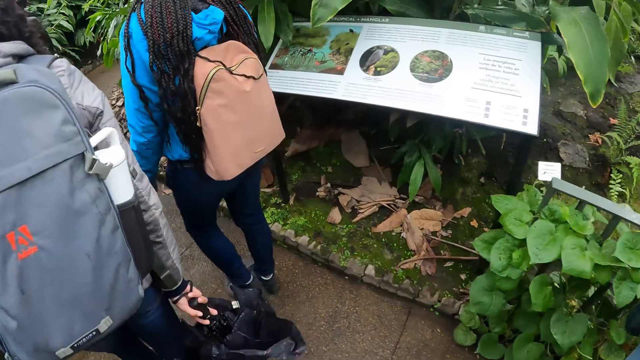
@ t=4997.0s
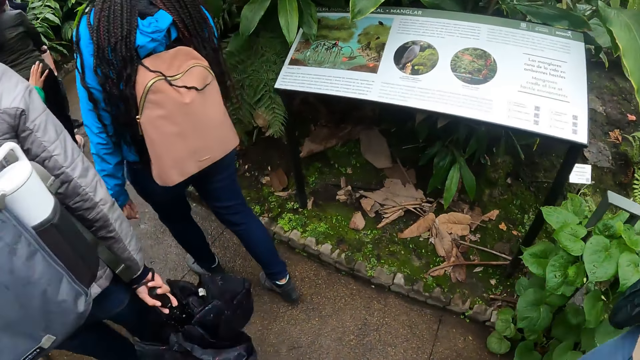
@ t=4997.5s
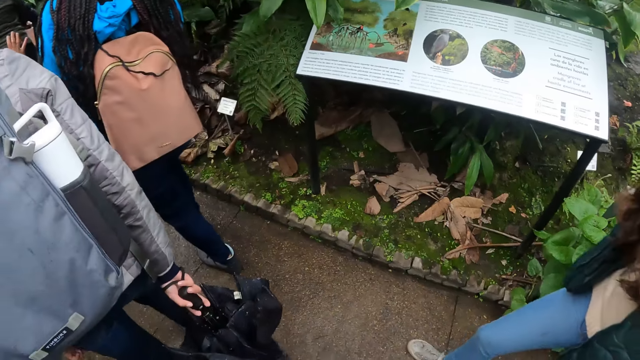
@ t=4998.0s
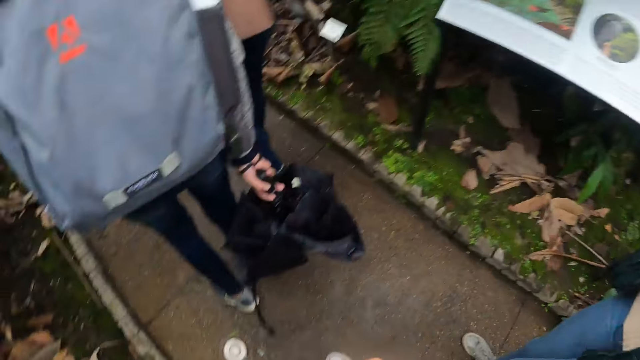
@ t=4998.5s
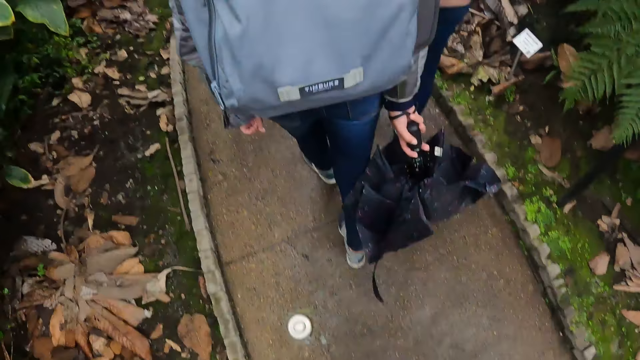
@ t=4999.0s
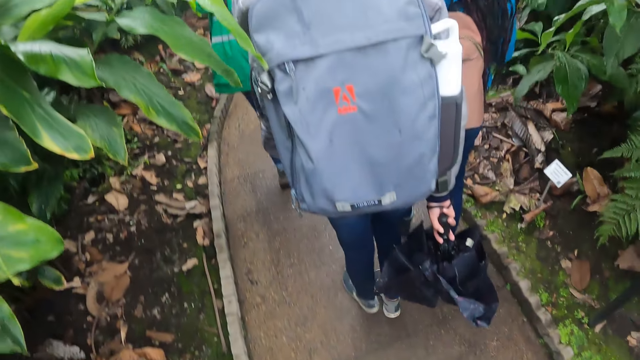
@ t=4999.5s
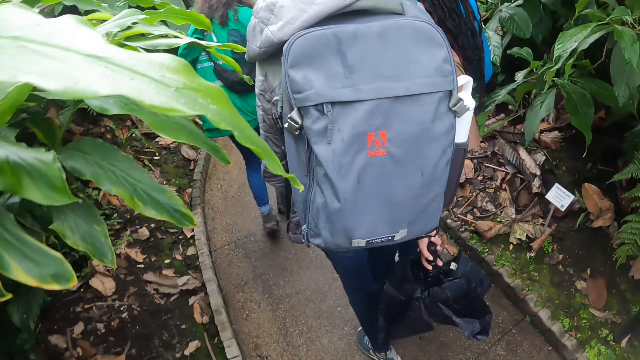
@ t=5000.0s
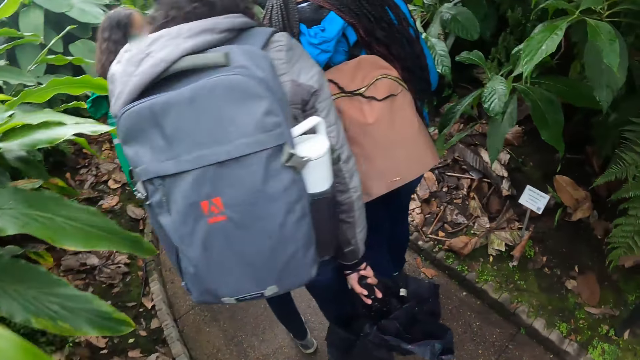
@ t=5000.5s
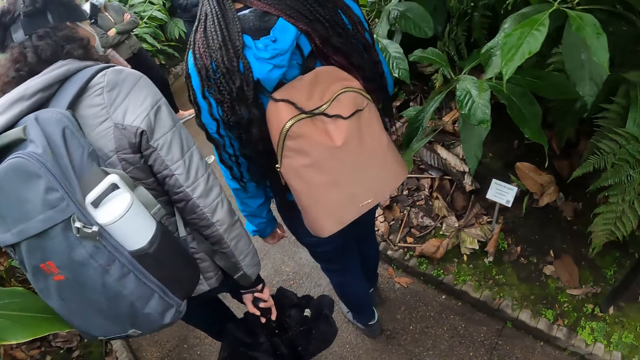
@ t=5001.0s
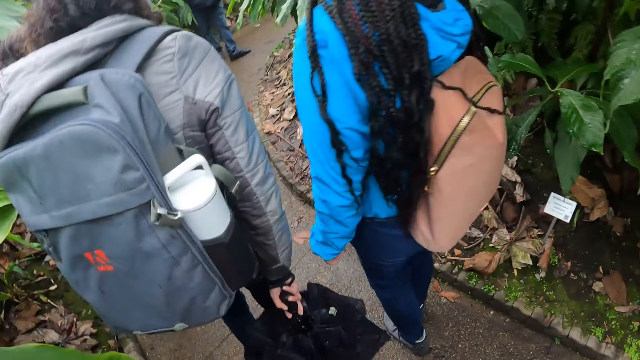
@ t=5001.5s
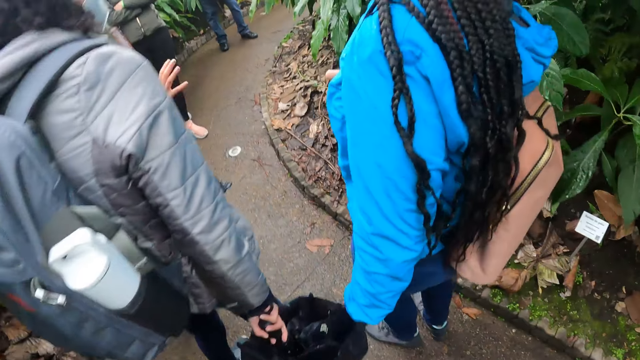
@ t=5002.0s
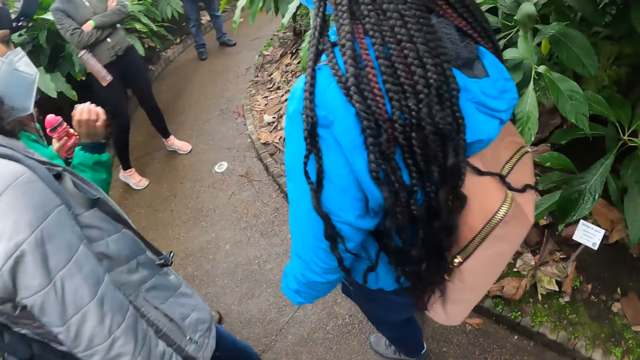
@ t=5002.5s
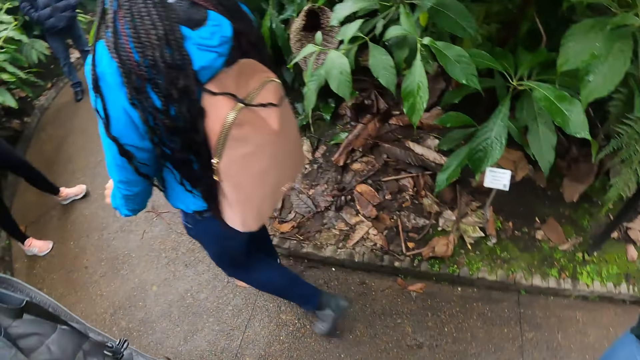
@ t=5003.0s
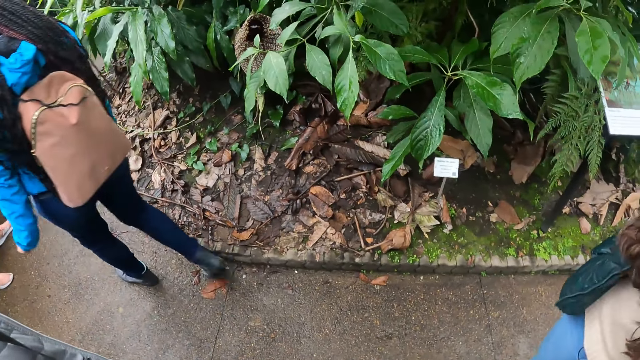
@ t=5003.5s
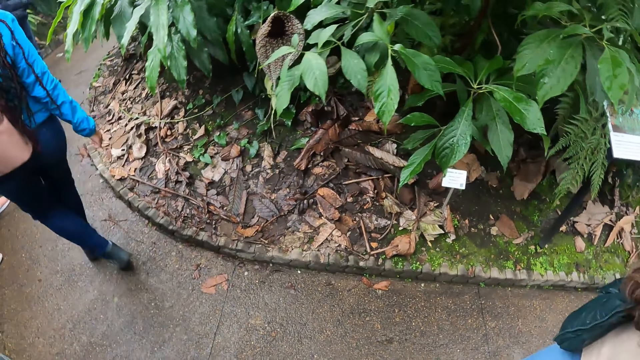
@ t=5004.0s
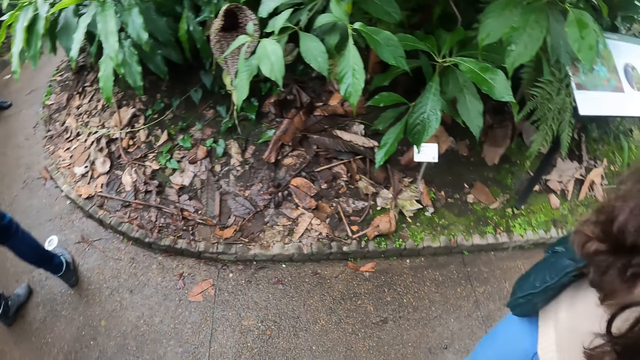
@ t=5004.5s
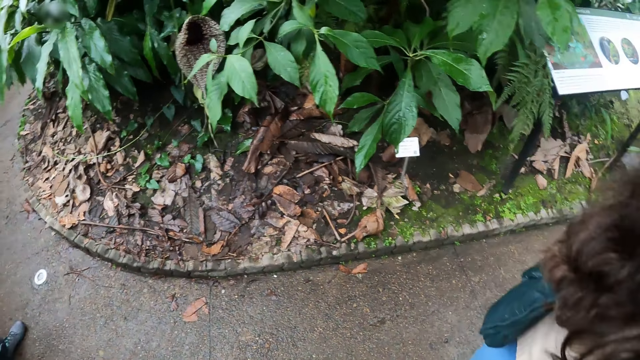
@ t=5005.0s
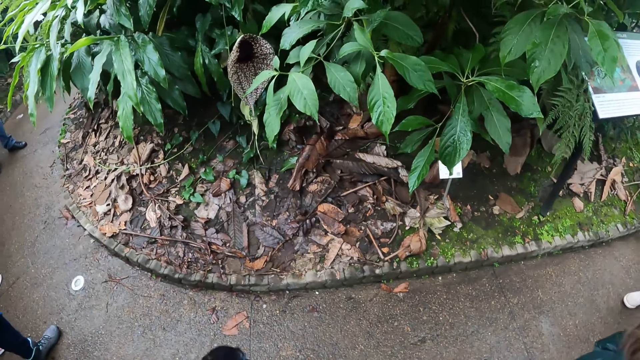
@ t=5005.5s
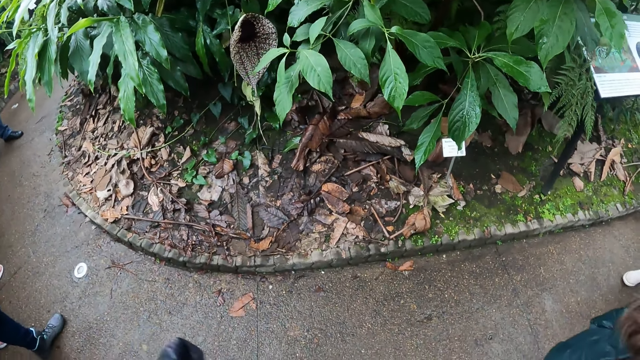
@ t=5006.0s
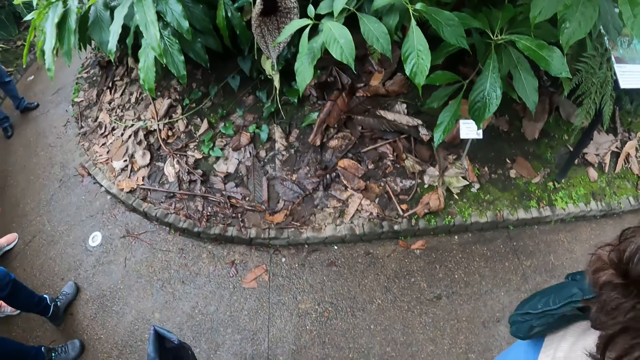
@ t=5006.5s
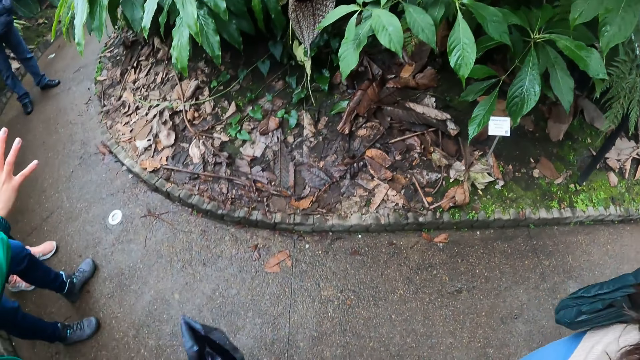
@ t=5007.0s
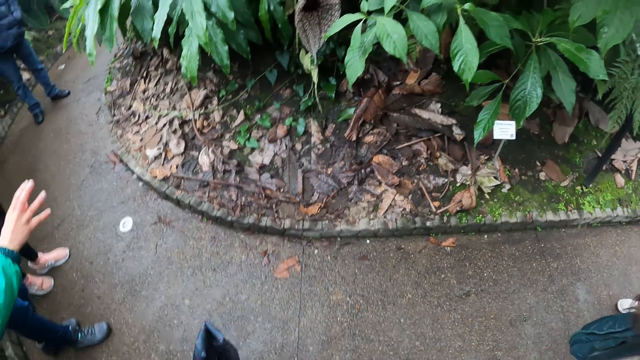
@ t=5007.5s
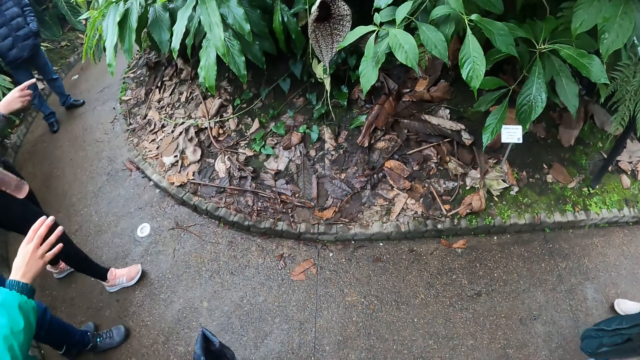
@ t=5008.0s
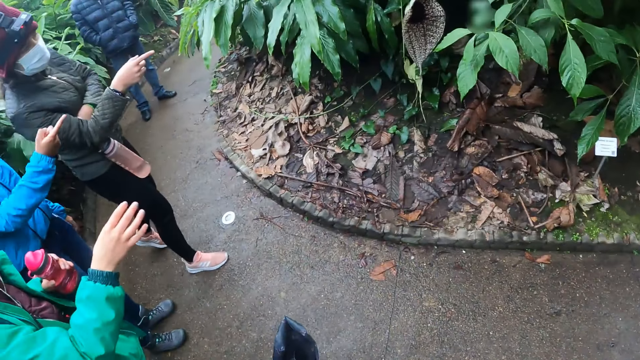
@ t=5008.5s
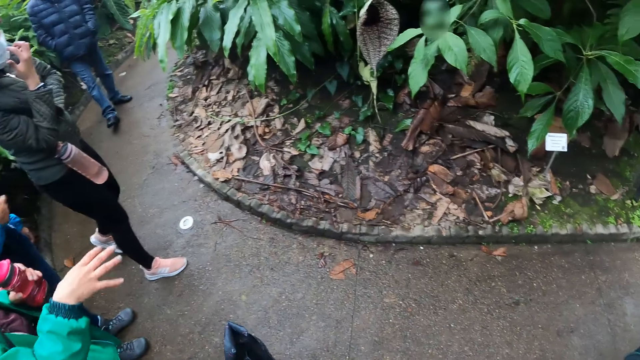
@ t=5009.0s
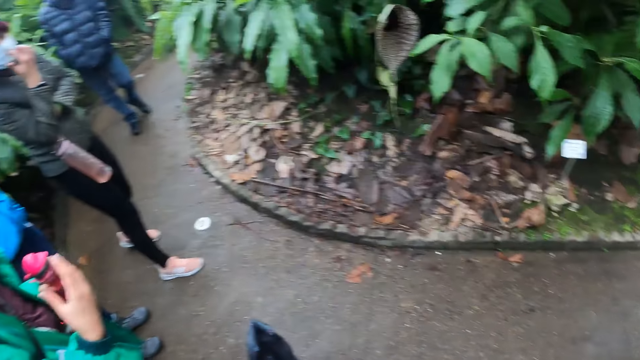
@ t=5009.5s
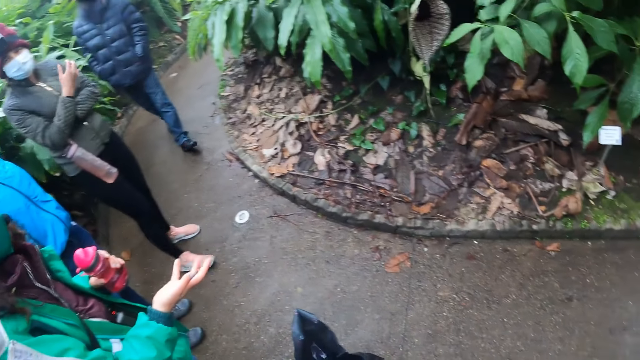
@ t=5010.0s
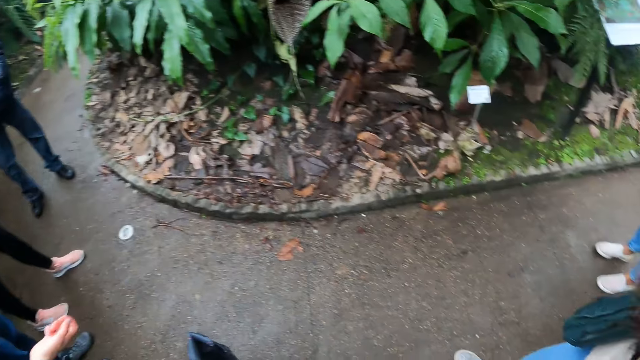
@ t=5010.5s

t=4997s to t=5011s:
The camera wearer moves her right hand. A woman talks to a group of people. The camera wearer stands. The woman makes hand gestures with her right hand. Another woman points her right index finger at some leaves. A third woman points her right index finger at some leaves. The second woman touches her nose with her right hand.

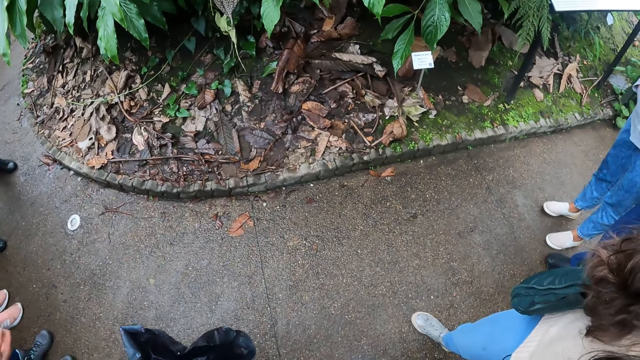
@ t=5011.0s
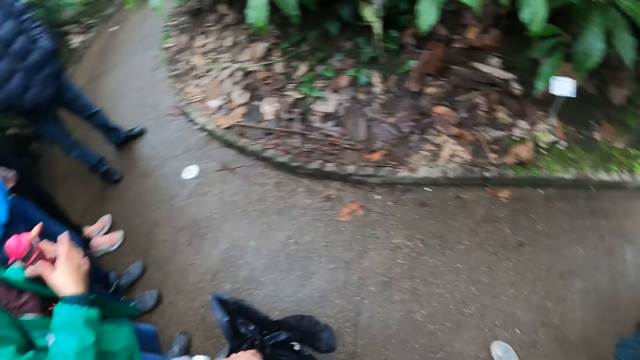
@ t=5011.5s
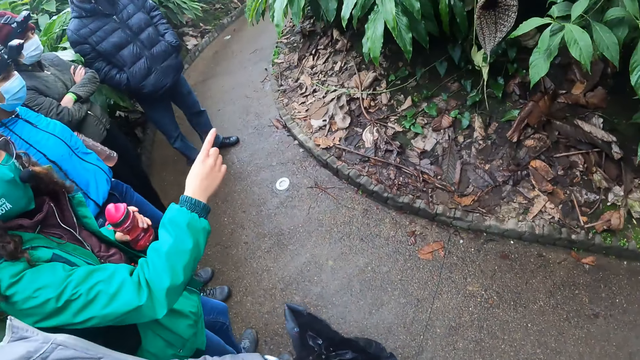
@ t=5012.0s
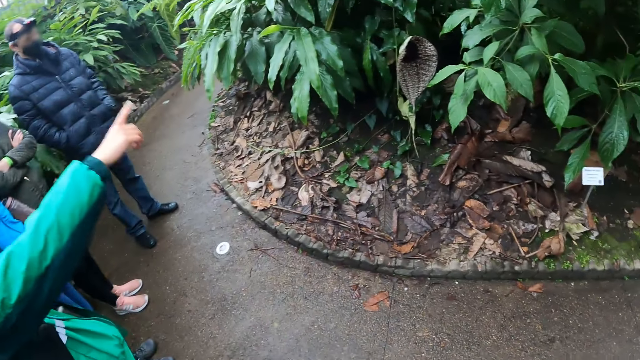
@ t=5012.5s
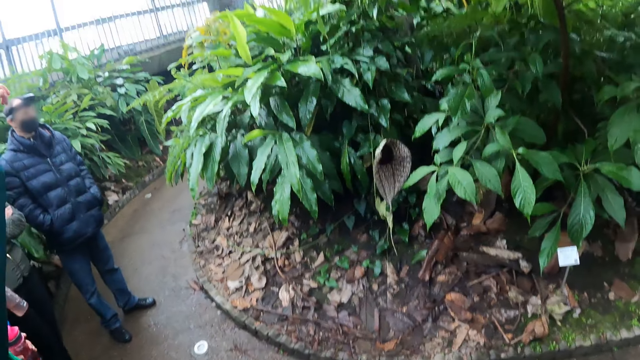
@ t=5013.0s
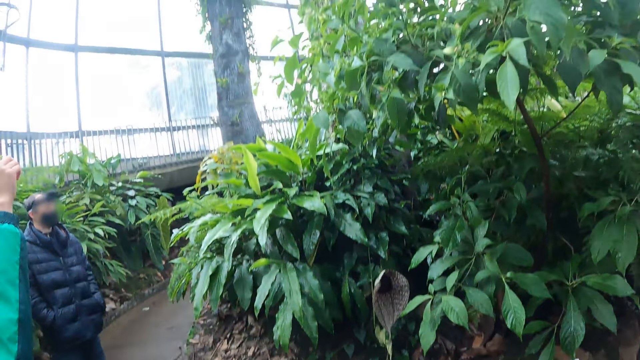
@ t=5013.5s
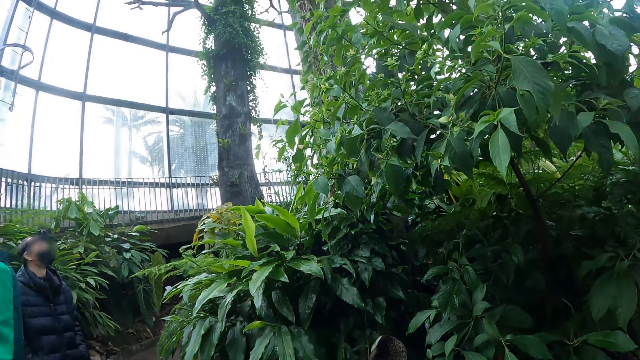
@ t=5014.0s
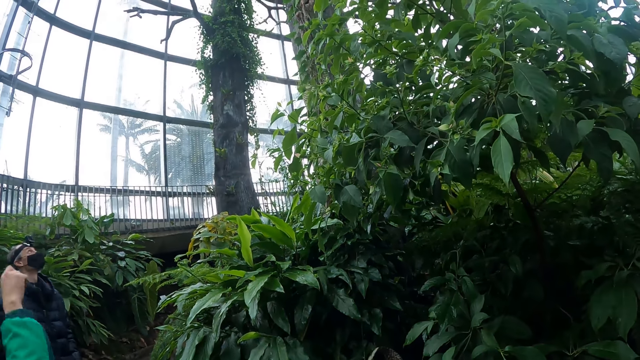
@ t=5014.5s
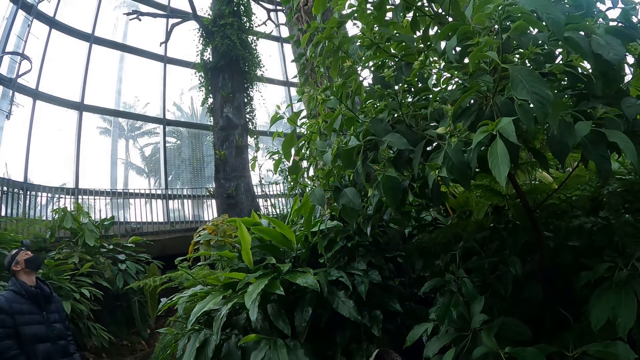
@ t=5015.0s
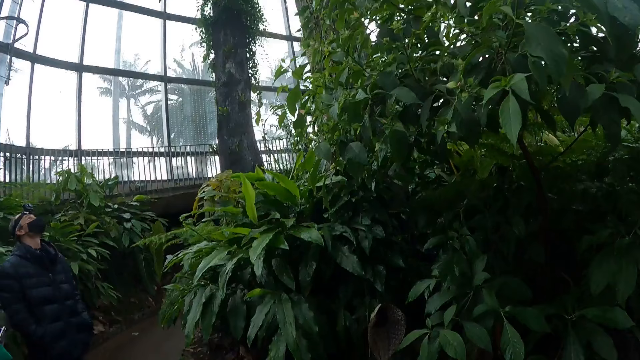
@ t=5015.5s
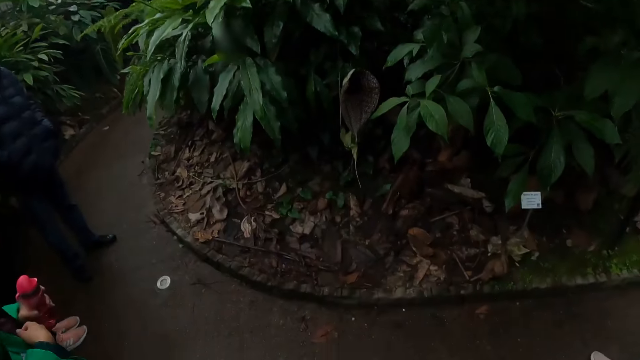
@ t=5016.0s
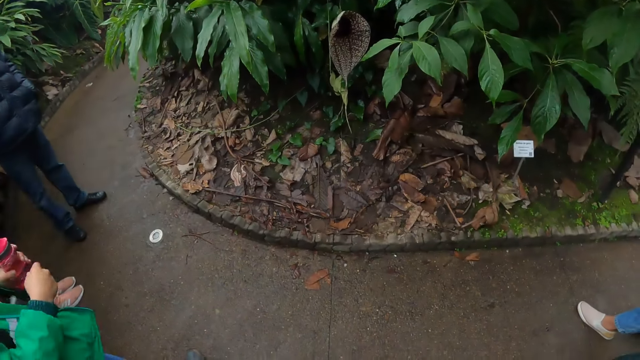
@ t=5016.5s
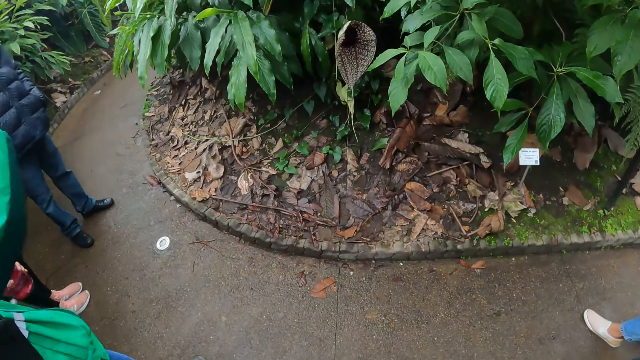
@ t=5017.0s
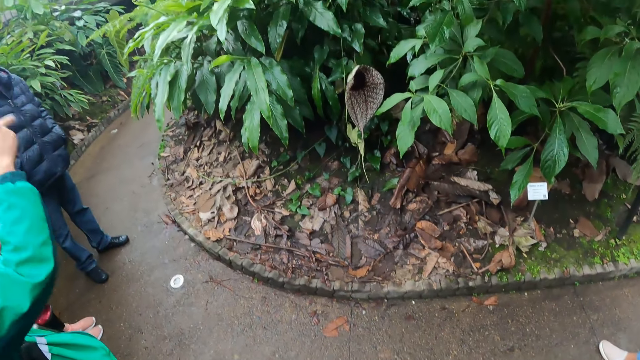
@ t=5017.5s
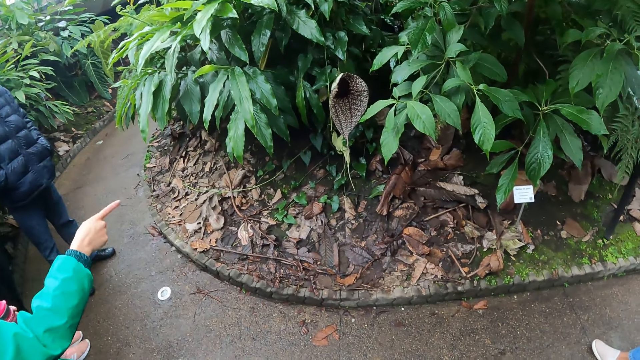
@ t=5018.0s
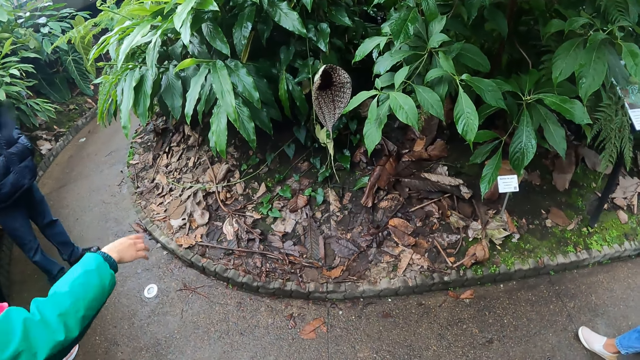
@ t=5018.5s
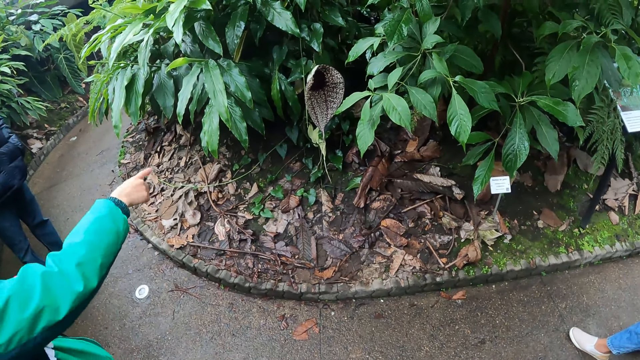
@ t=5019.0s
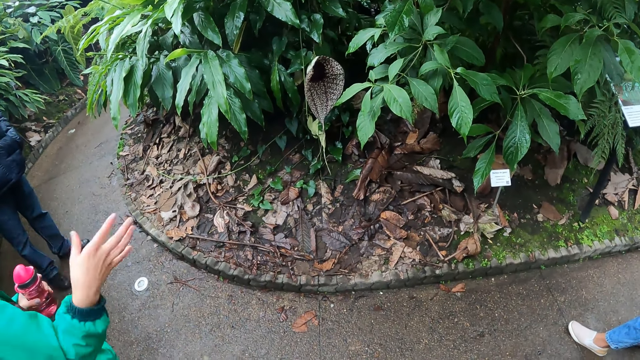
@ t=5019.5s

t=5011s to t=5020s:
The woman points at the leaf with her right hand. The camera wearer looks at some plants. The woman raises her right hand. She raises her right hand again. The woman points her right index finger at the leaves.
